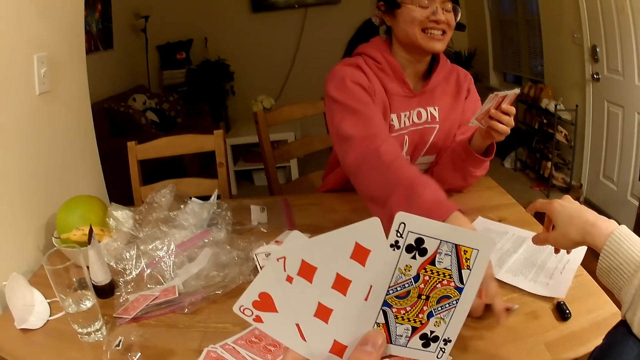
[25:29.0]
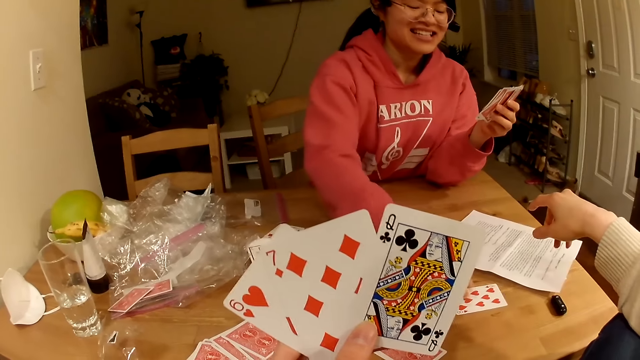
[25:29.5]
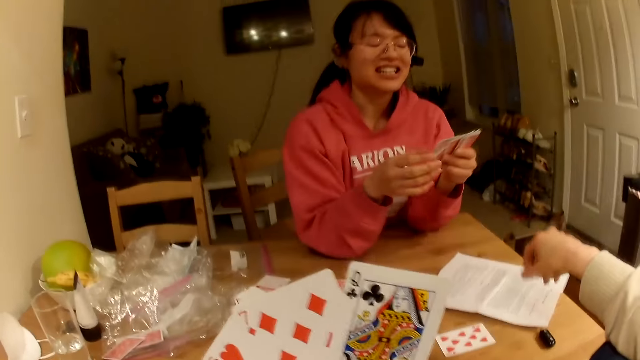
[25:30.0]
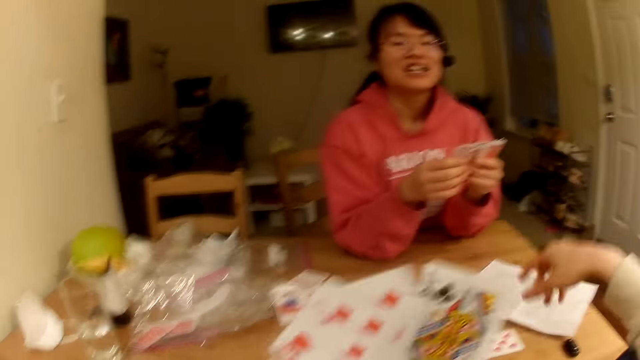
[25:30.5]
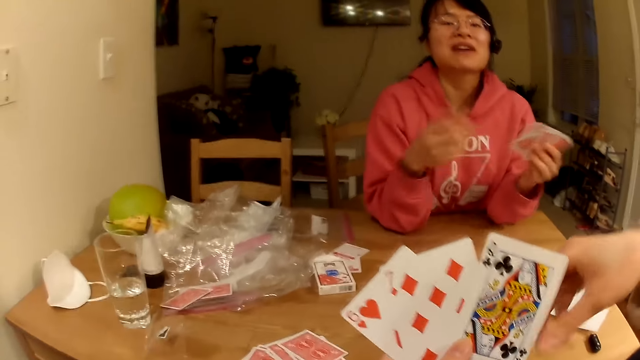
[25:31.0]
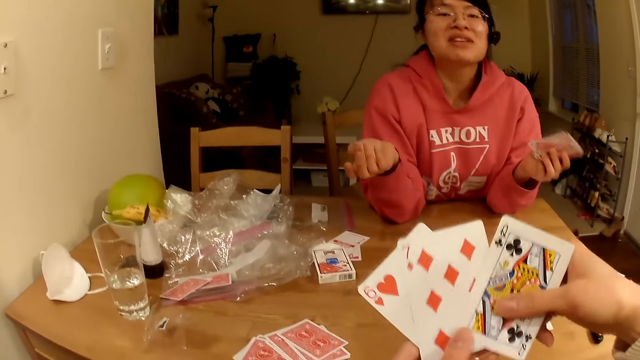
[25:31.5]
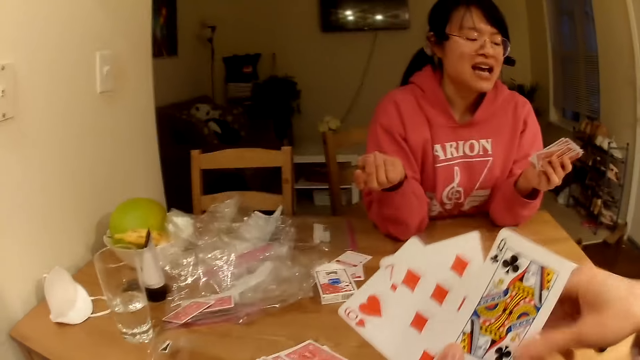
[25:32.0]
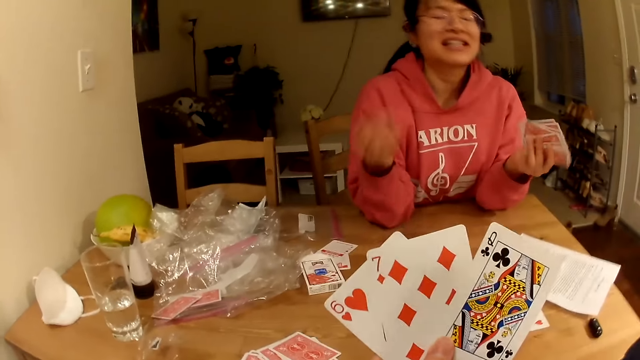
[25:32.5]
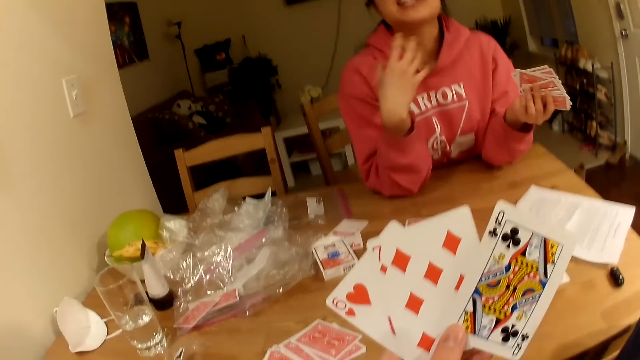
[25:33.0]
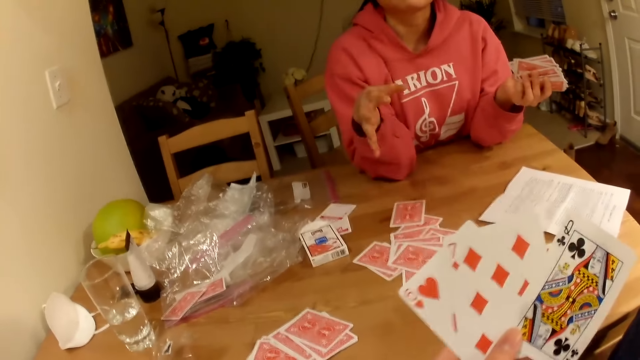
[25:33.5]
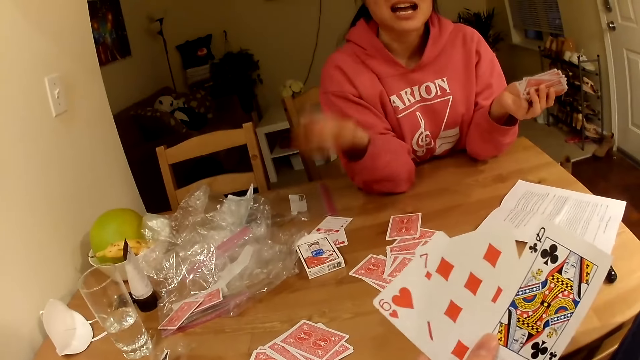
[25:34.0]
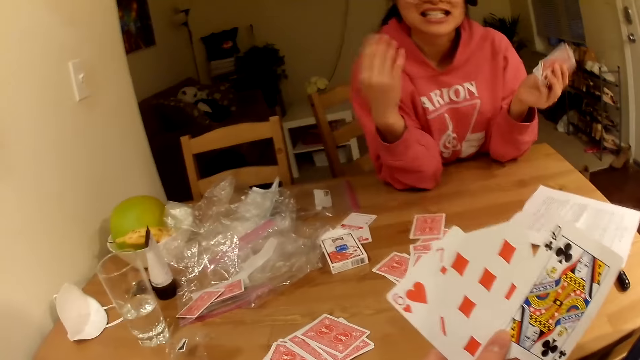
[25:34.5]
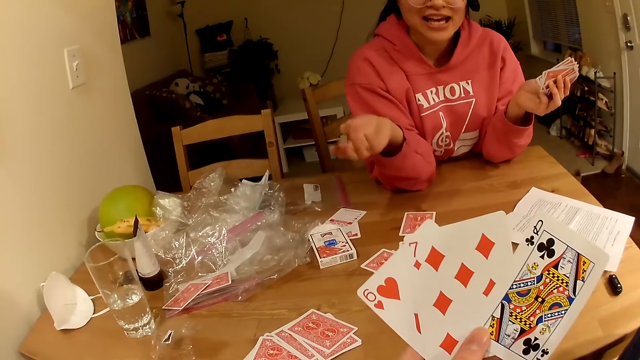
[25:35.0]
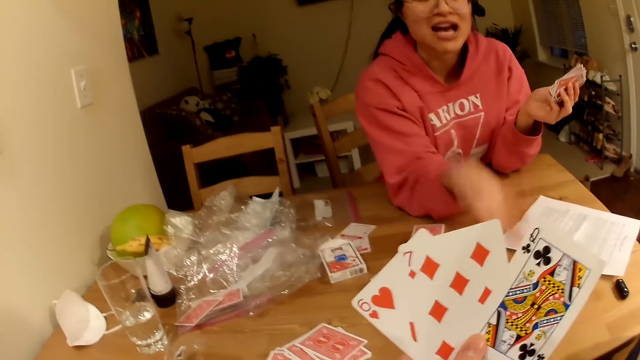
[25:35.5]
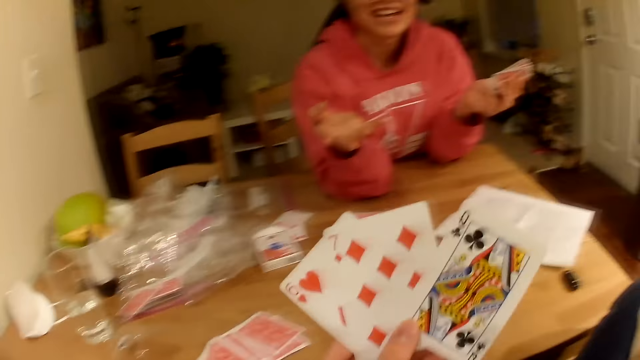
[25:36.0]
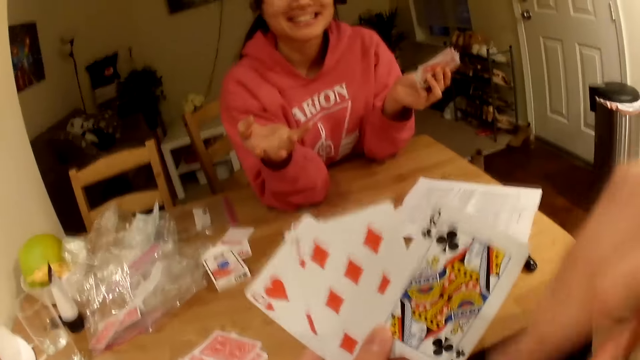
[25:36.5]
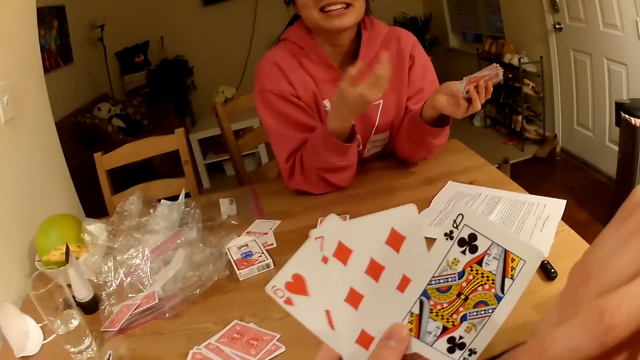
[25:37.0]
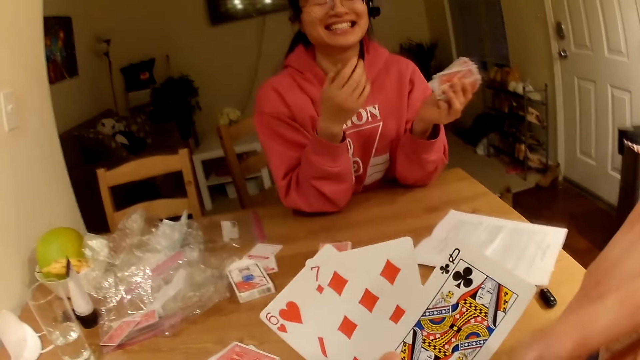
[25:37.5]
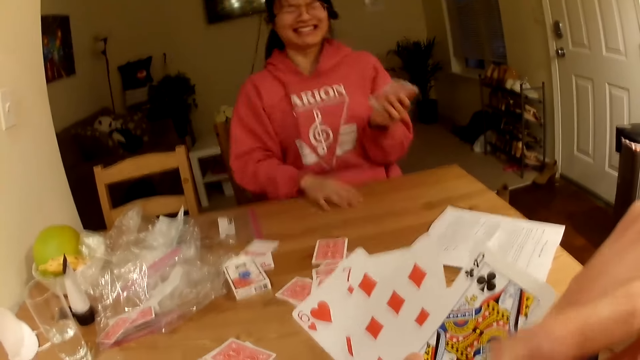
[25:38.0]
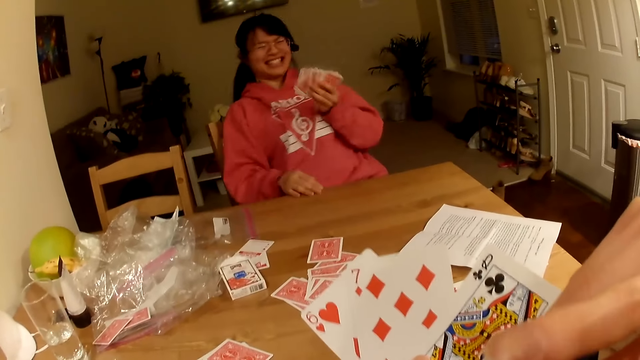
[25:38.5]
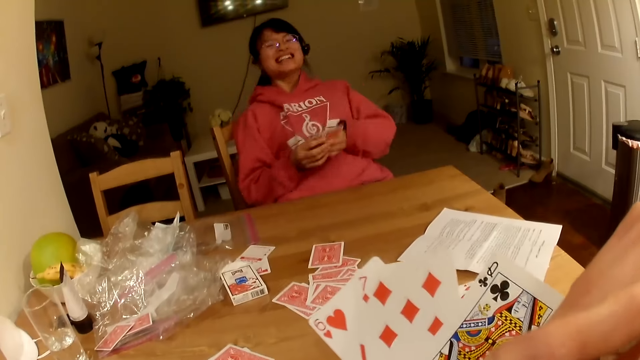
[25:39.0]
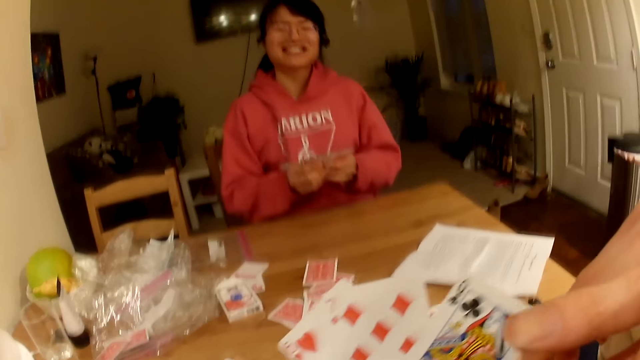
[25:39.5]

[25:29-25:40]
The camera wearer converses with a woman.

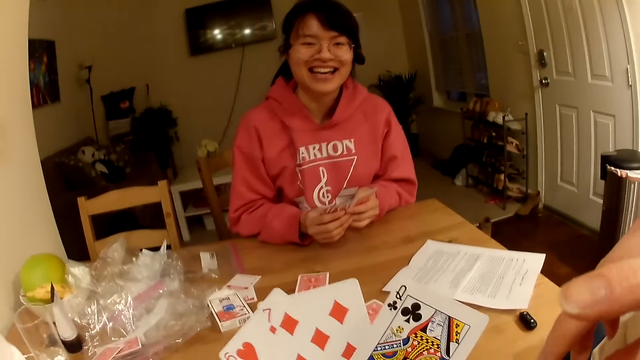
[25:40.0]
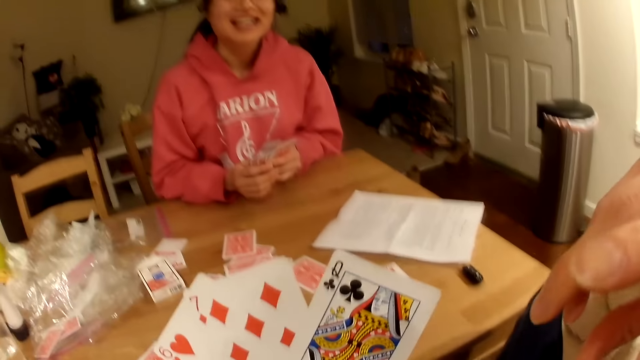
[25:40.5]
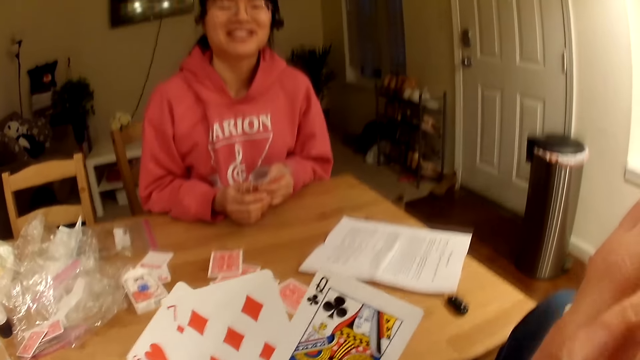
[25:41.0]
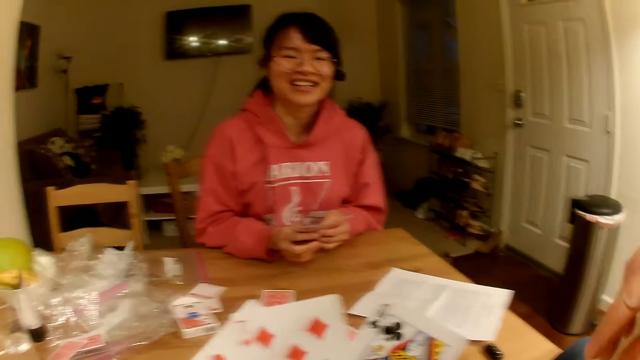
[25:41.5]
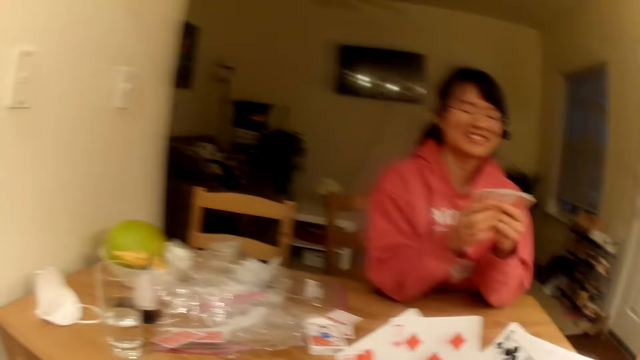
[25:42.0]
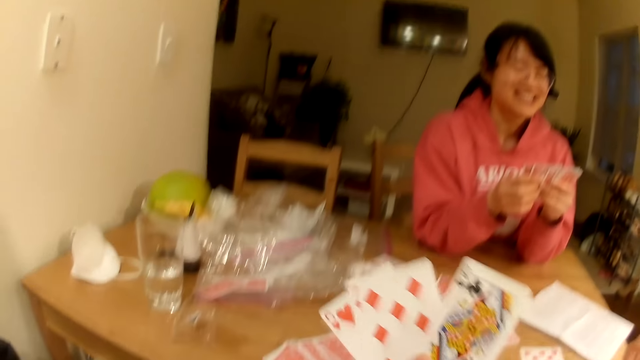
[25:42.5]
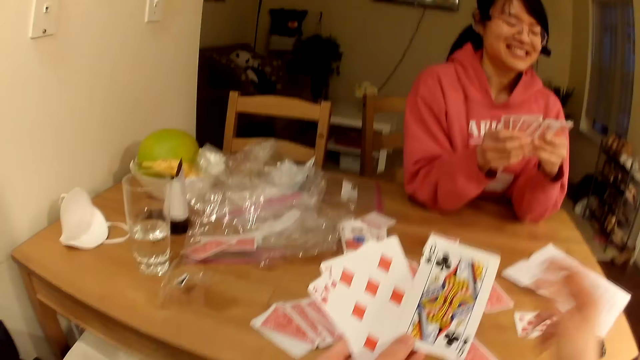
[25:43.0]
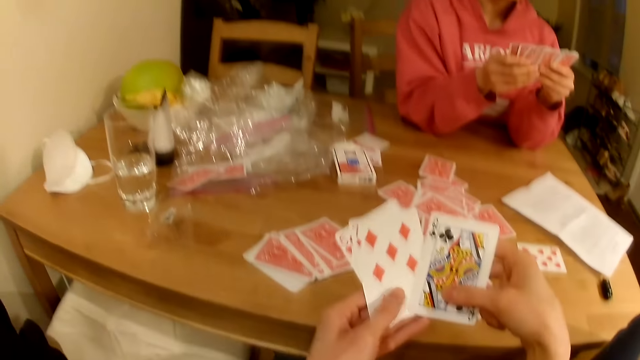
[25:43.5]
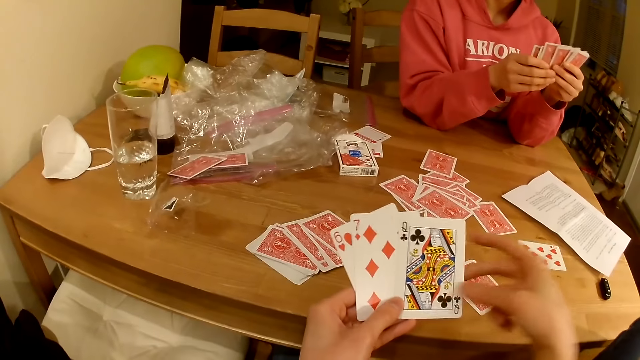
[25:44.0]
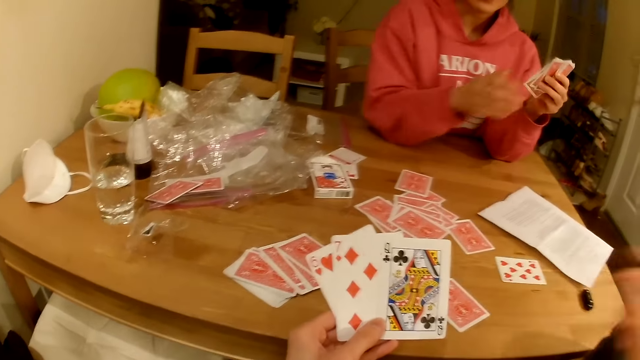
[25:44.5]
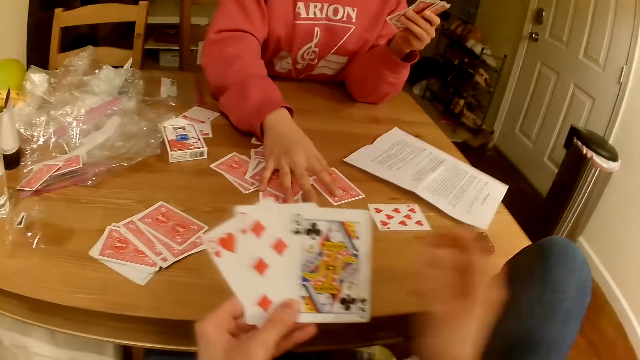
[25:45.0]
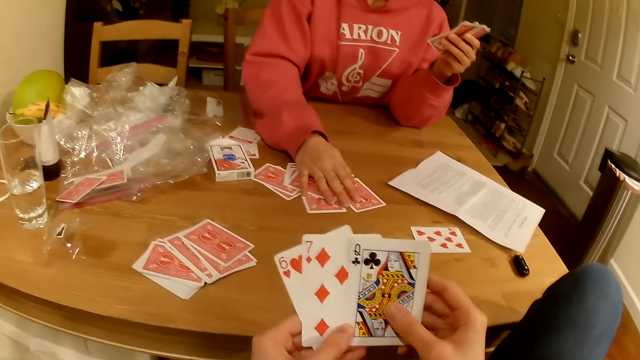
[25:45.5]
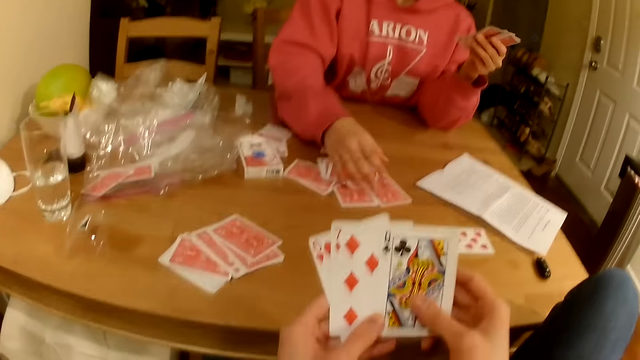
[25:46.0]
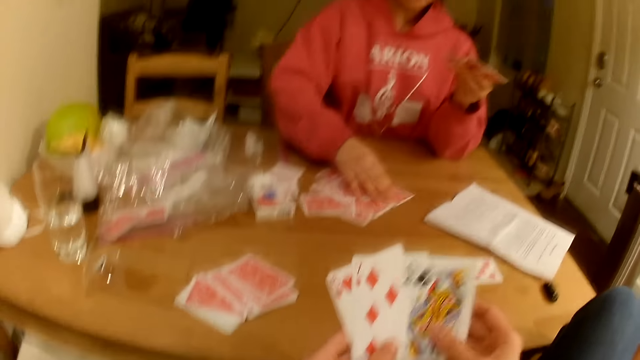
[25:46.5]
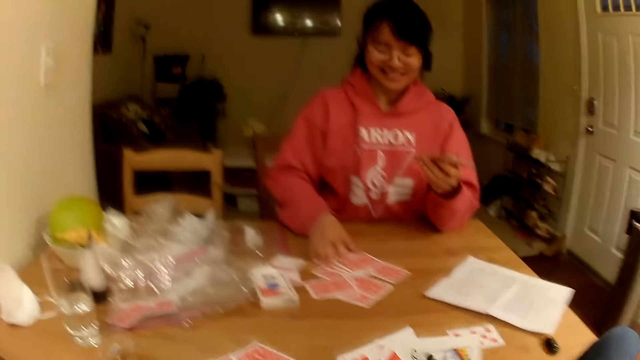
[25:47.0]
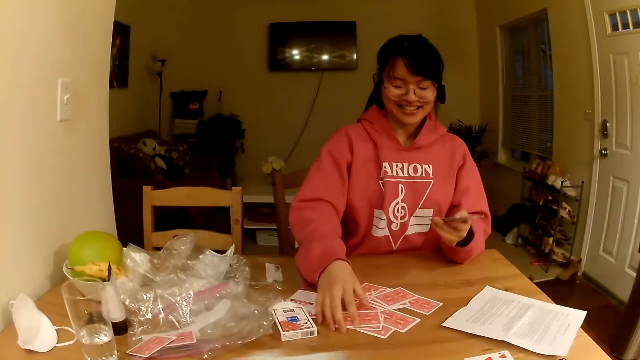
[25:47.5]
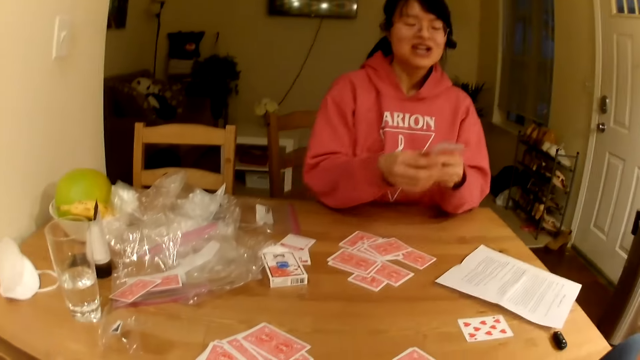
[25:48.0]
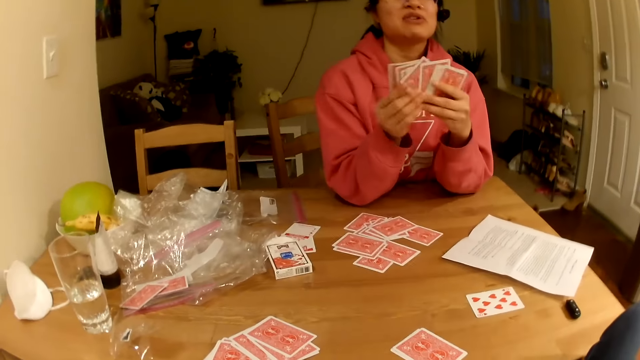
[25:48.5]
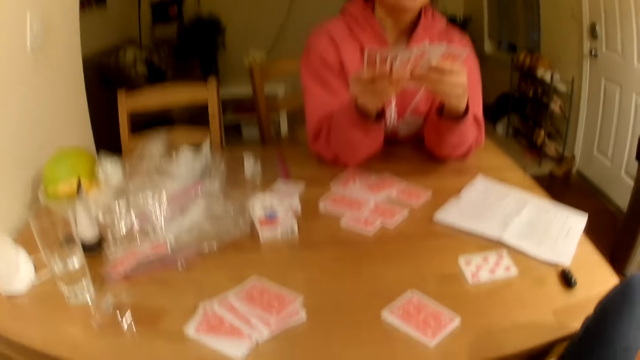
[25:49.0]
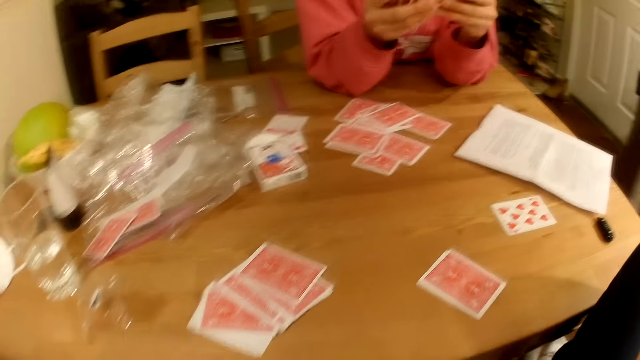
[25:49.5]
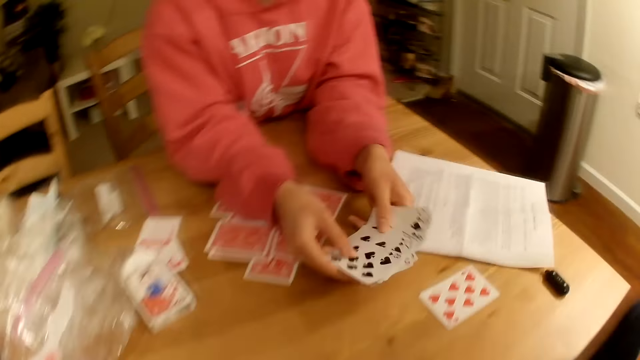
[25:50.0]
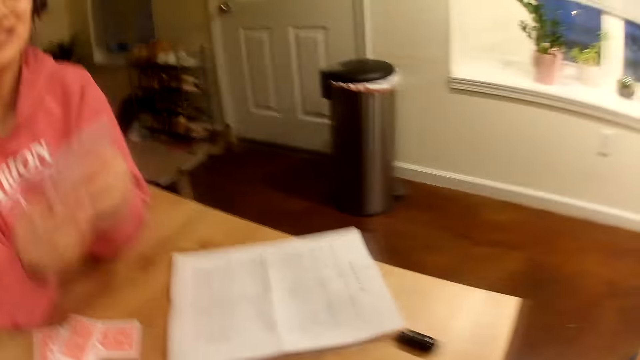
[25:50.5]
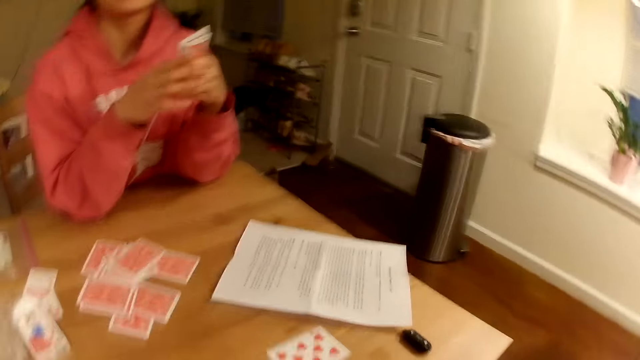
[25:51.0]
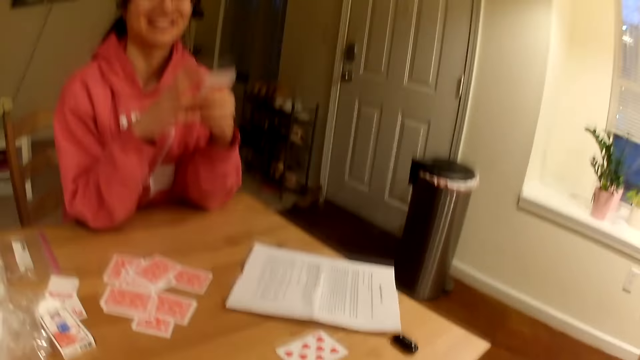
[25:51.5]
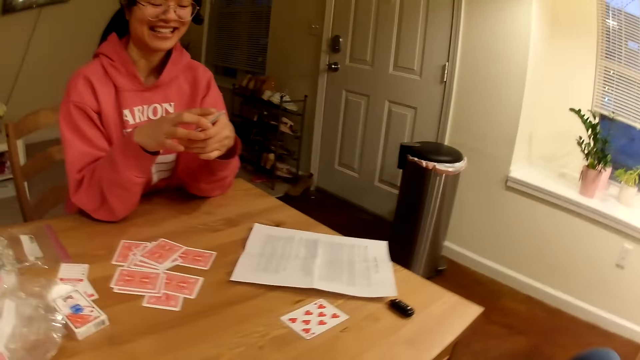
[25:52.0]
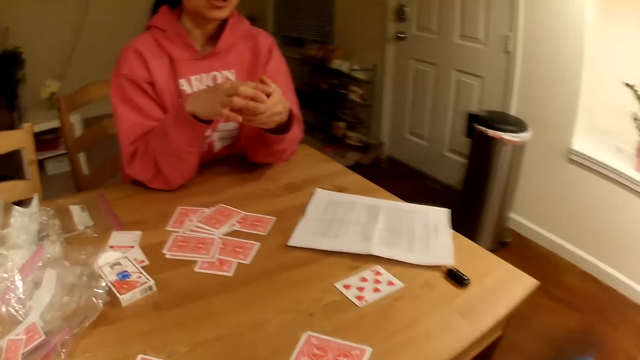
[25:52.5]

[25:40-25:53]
A woman checks the cards. The camera wearer checks the cards. The woman moves the cards on the table. The woman checks the cards. The camera wearer looks around.
